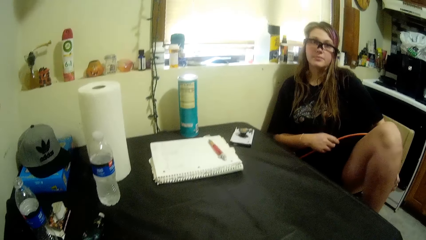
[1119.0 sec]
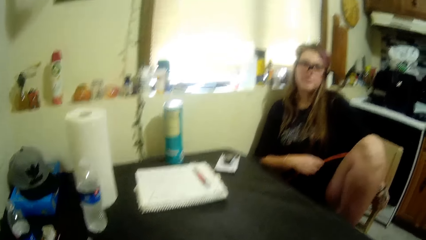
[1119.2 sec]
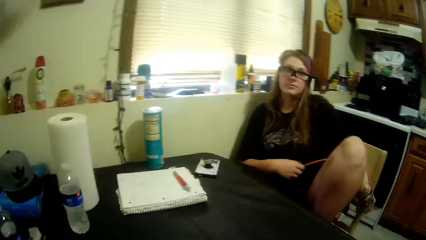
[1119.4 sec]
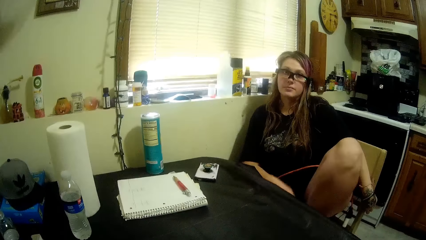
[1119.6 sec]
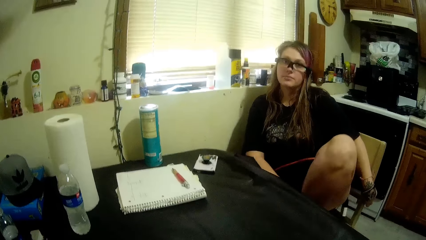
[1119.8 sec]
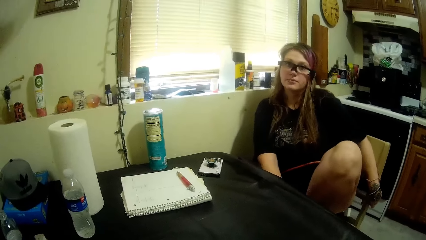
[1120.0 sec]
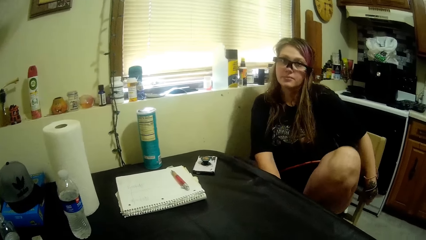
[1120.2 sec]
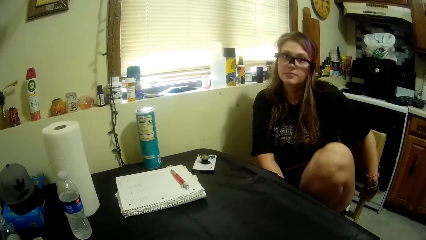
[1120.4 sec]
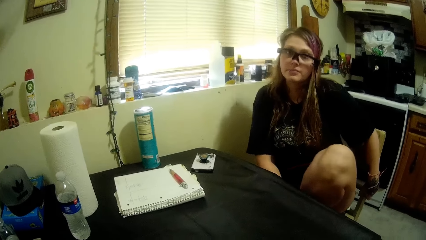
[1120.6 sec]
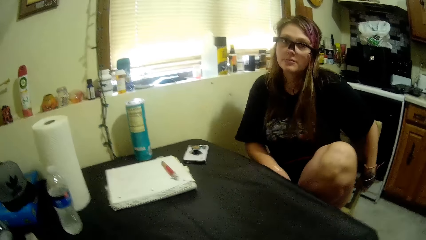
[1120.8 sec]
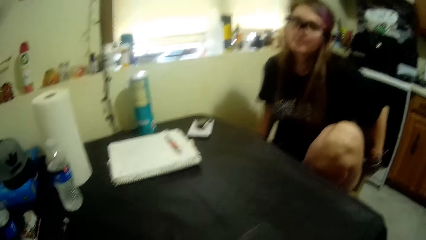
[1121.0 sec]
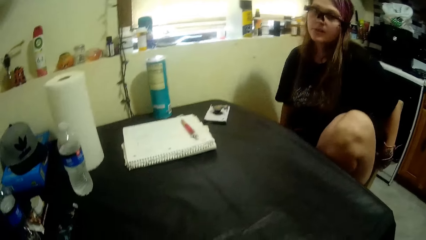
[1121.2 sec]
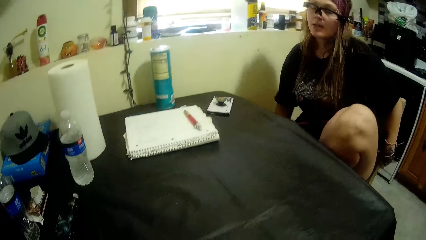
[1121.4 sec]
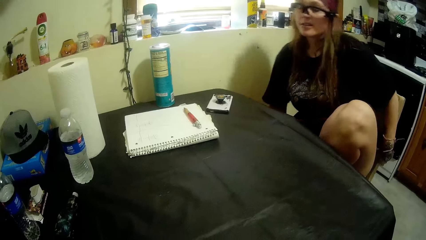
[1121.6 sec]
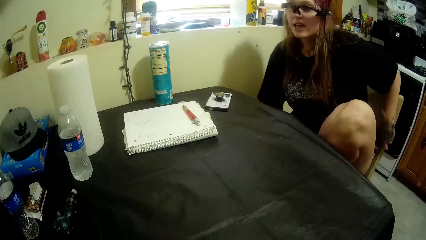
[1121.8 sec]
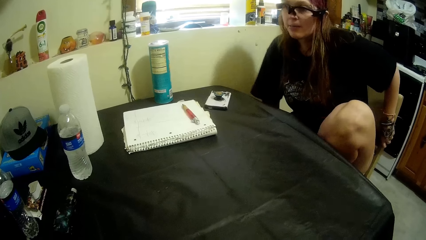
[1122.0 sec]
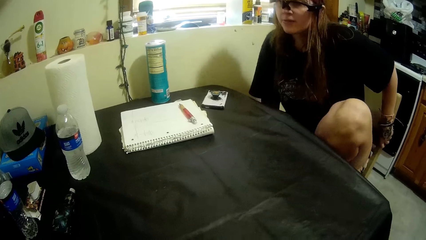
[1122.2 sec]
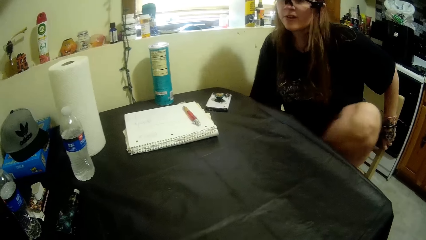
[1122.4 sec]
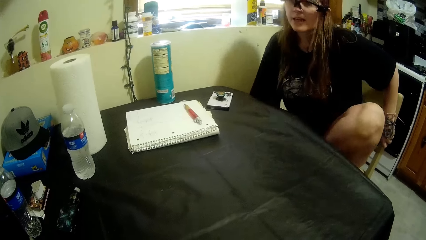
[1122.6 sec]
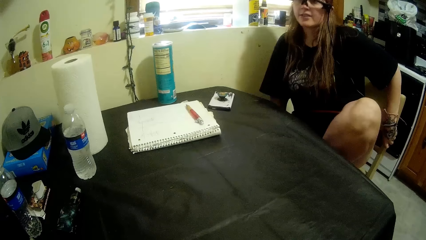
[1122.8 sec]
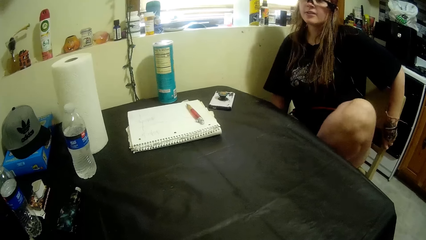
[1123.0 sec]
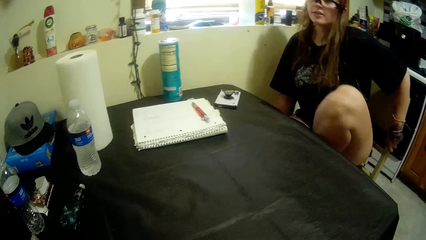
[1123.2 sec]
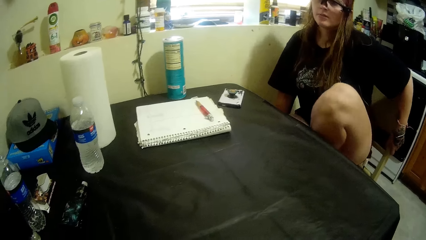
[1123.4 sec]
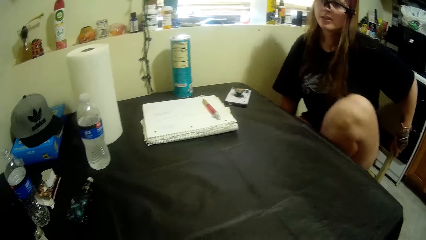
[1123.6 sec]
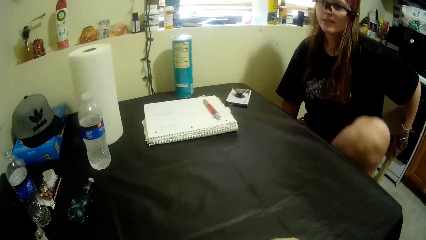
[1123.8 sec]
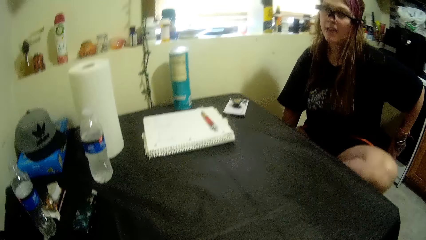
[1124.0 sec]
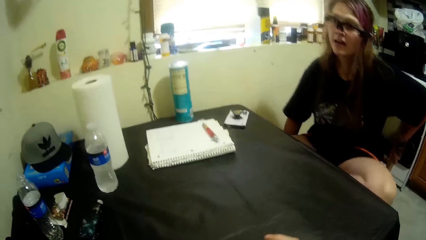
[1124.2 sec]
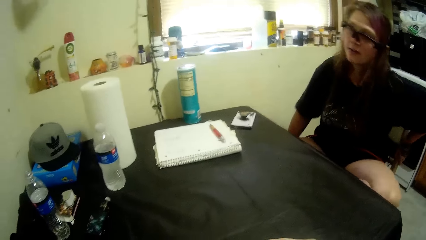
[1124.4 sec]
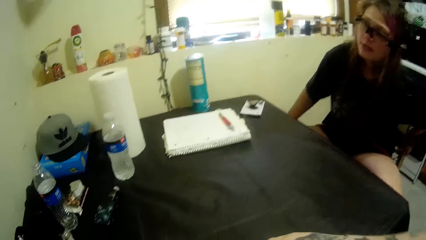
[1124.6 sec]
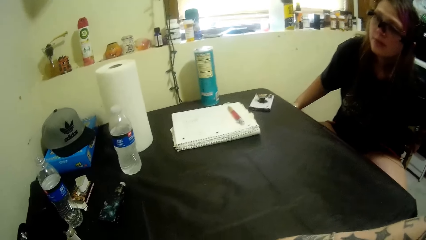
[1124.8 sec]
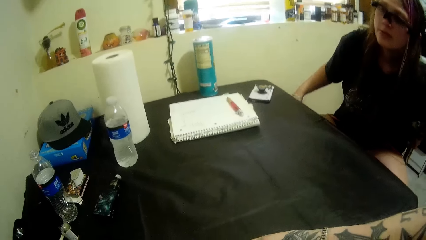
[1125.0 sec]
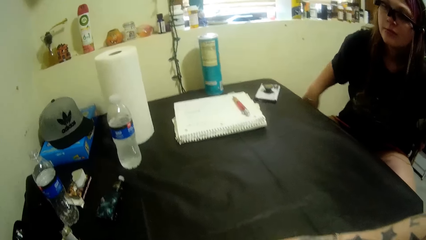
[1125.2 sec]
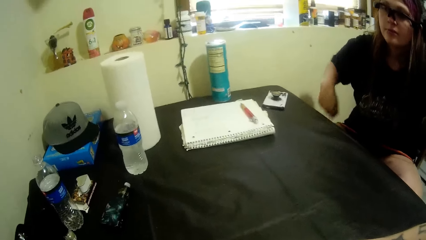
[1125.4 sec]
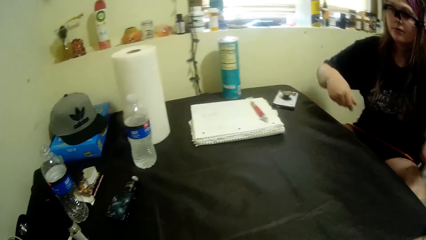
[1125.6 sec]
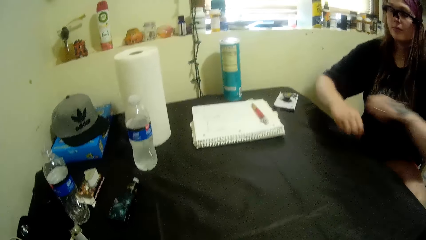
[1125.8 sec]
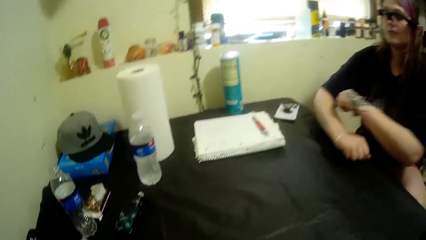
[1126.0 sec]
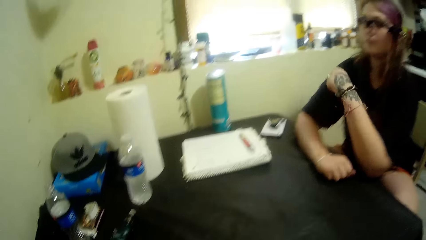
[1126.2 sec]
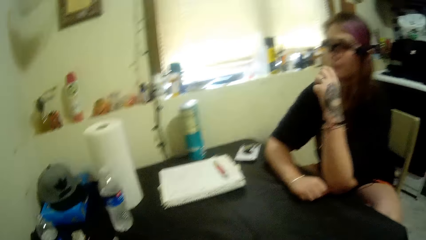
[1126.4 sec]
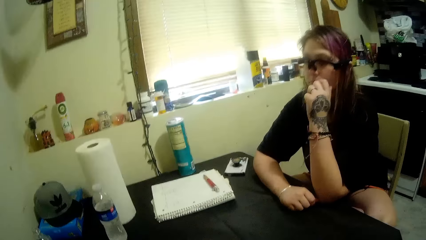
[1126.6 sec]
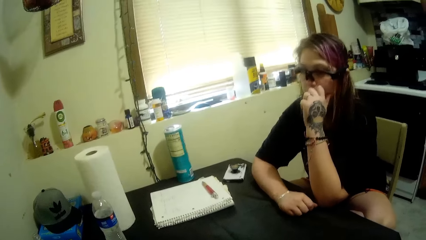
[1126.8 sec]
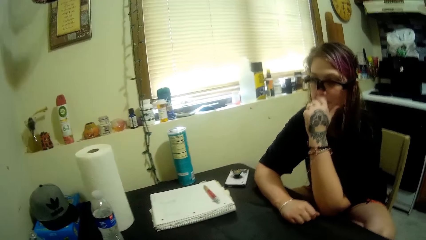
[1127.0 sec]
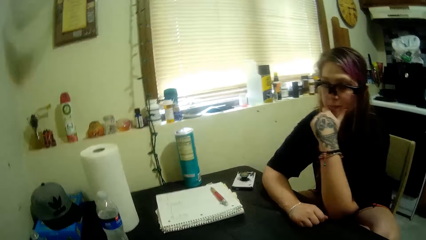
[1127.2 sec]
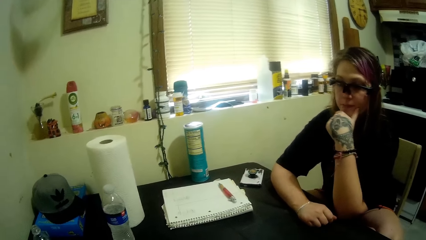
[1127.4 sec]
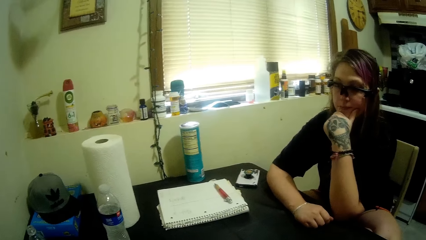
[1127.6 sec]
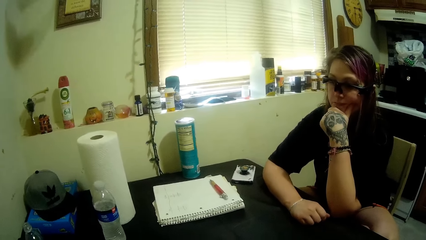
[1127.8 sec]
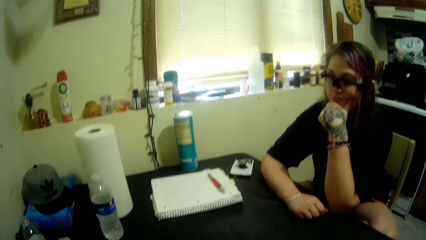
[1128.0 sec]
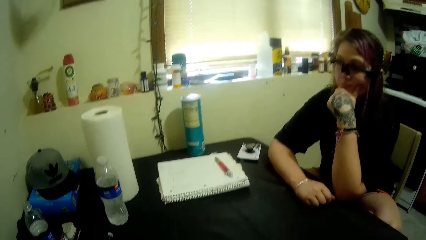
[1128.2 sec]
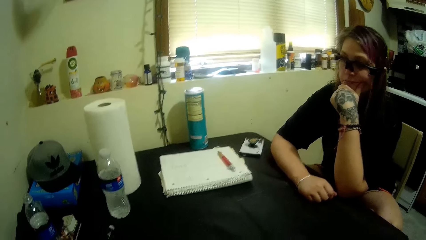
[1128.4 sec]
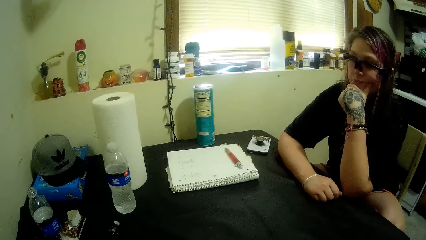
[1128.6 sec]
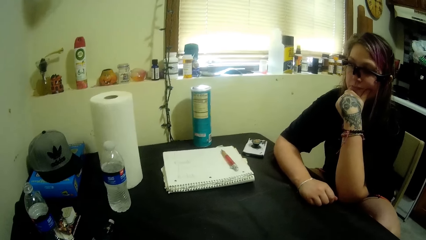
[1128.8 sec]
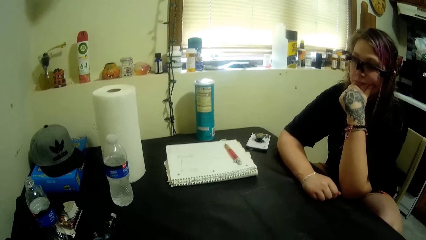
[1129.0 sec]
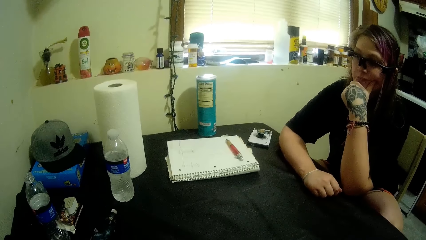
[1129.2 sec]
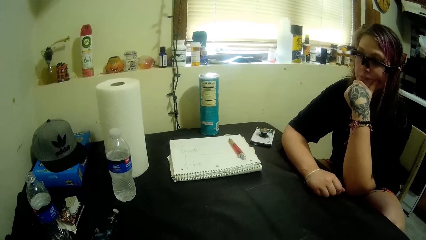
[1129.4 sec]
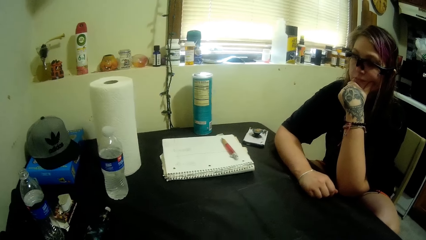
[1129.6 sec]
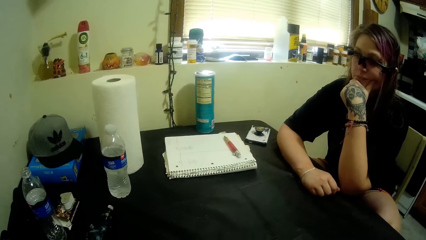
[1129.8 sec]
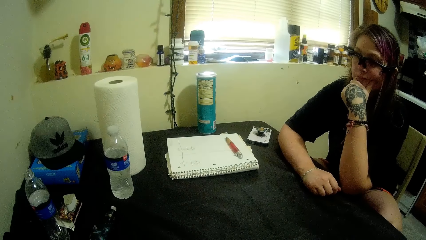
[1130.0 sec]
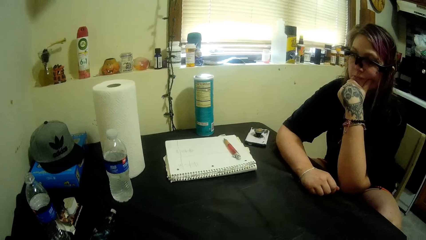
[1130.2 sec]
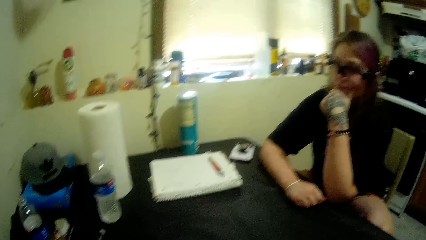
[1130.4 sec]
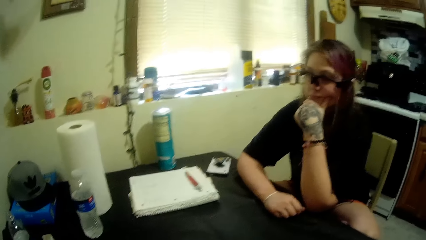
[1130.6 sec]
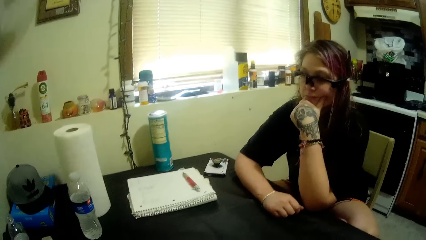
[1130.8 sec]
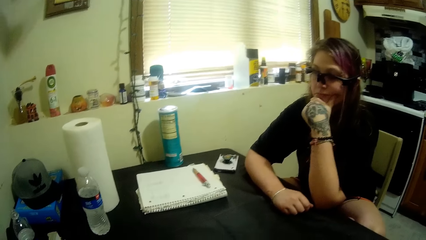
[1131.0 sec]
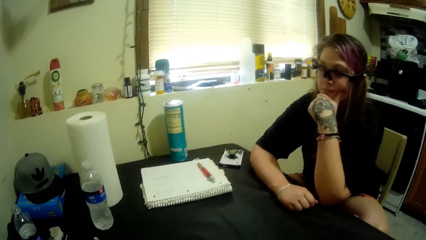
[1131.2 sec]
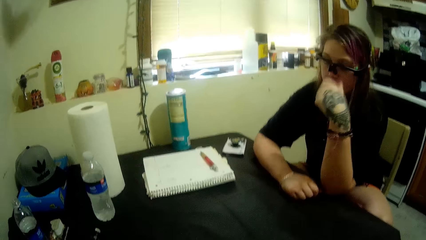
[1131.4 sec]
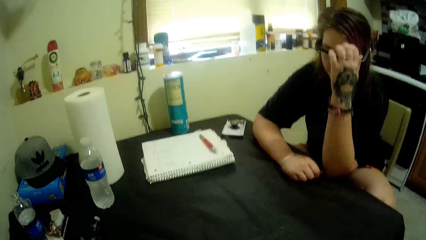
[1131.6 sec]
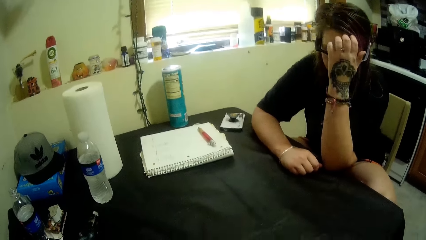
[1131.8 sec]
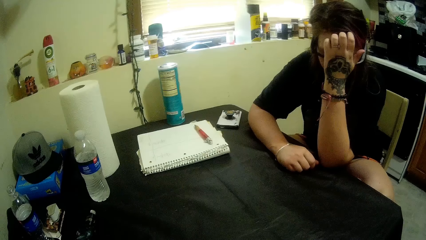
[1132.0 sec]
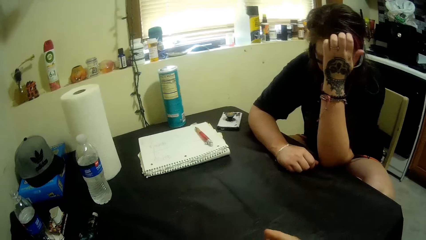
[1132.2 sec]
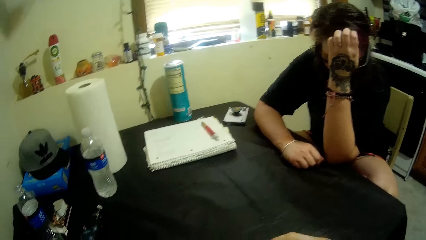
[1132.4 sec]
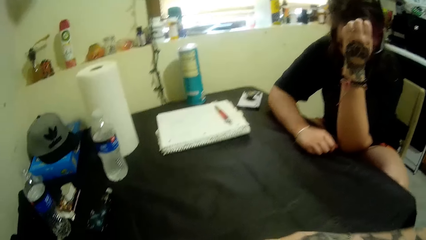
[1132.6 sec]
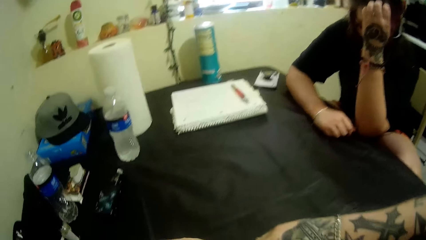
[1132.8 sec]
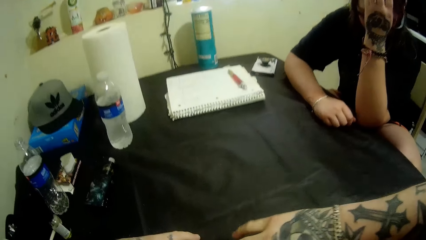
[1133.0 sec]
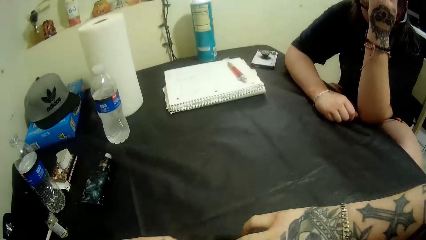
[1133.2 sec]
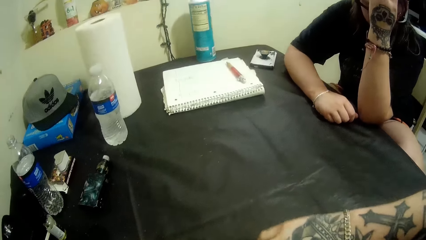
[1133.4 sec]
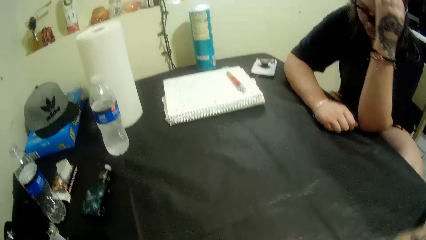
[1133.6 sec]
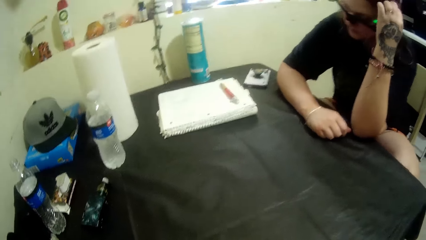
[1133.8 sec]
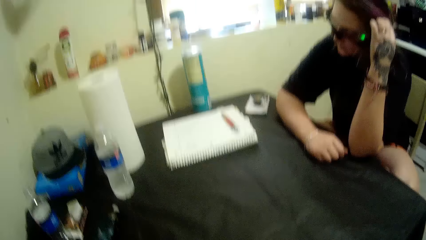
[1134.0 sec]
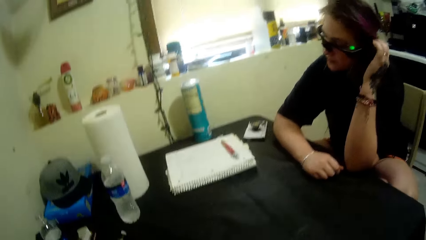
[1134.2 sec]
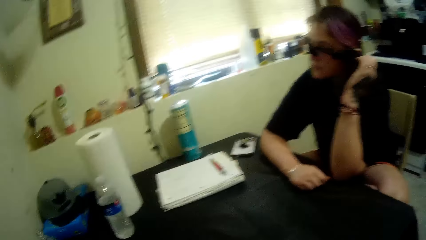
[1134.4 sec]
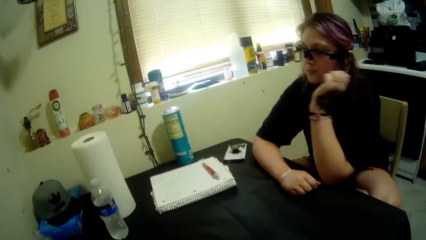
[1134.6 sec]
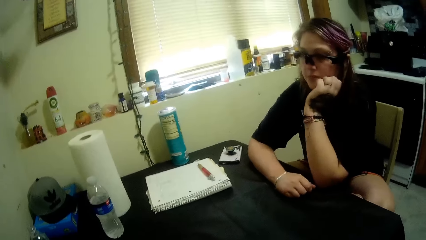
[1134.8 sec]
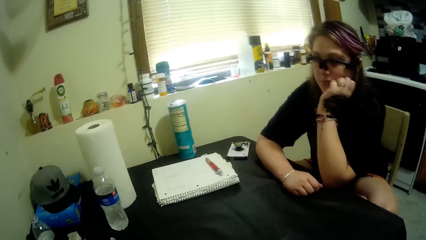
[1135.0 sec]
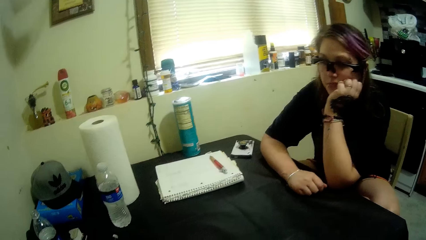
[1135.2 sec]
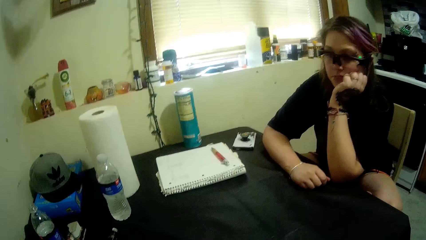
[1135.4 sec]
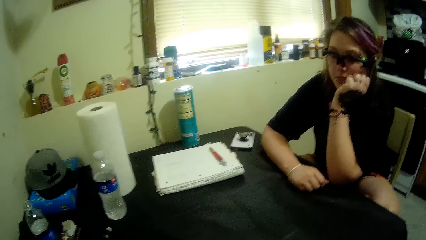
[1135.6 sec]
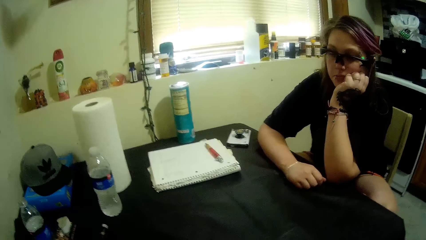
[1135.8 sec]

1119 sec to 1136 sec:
A person puts one leg on the chair. The person leans on the table. The person scratches her head.
